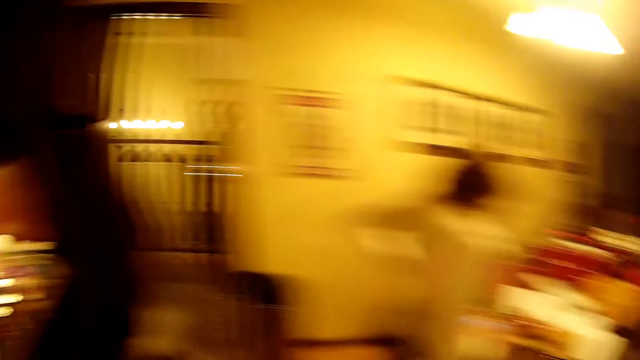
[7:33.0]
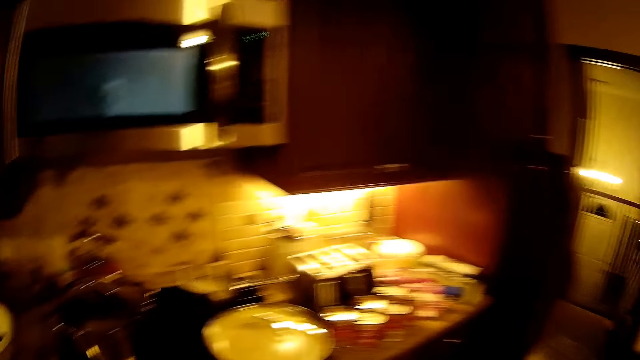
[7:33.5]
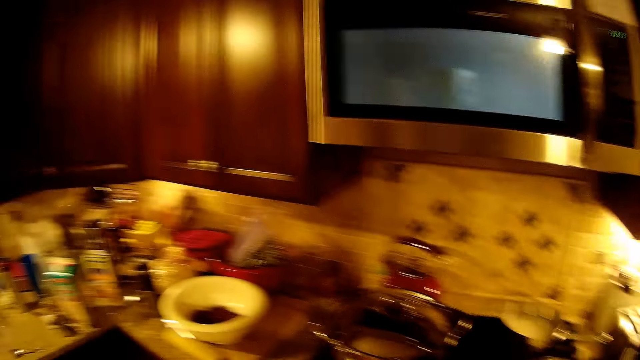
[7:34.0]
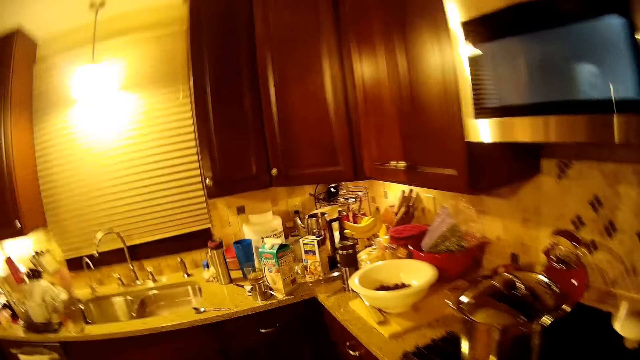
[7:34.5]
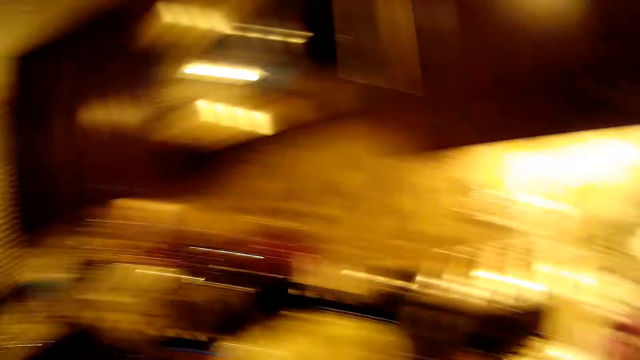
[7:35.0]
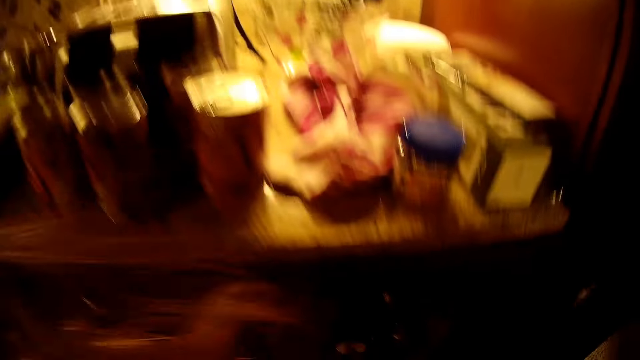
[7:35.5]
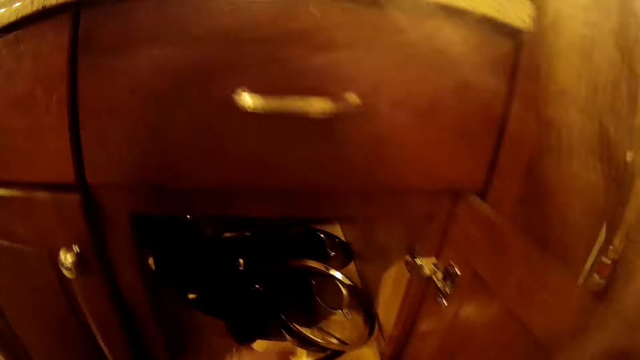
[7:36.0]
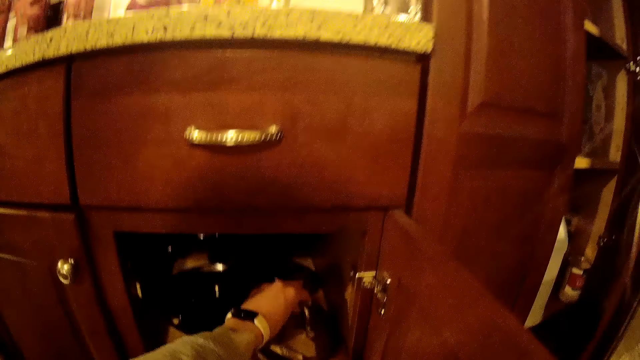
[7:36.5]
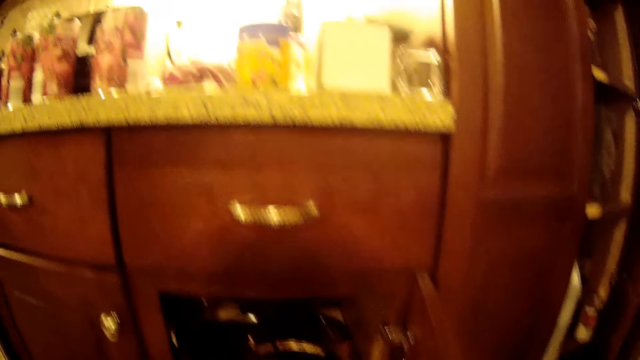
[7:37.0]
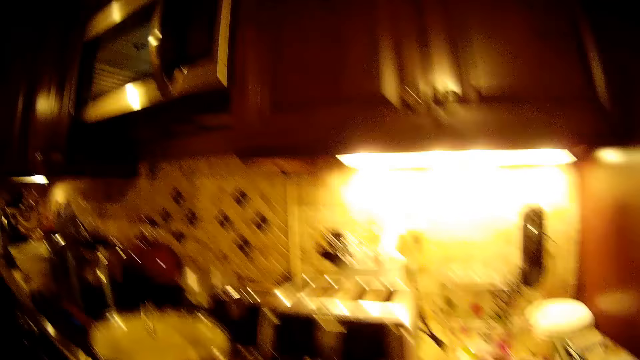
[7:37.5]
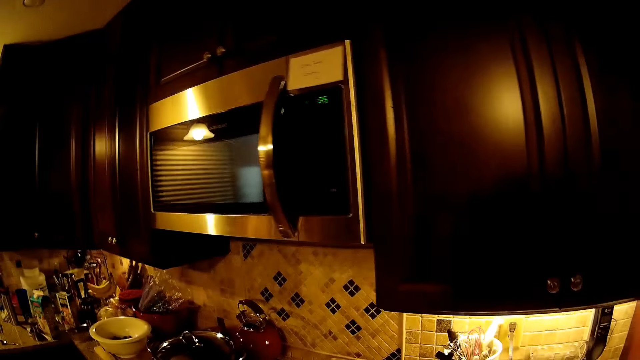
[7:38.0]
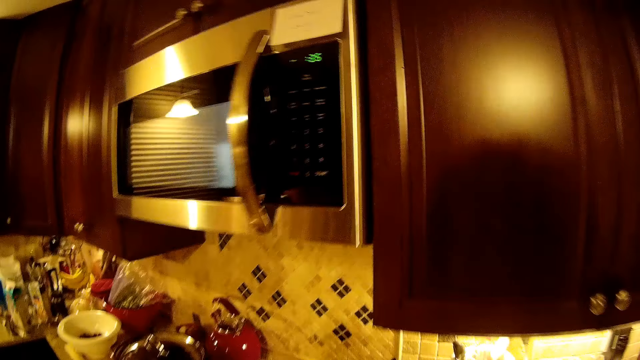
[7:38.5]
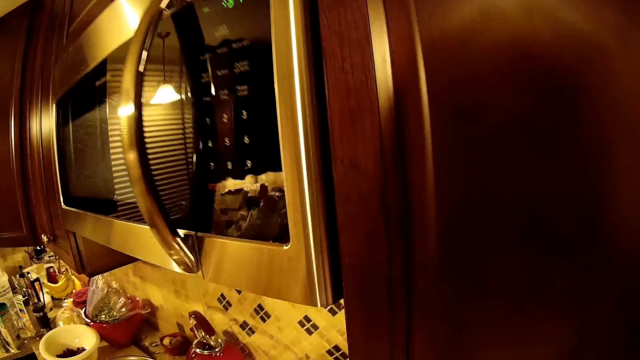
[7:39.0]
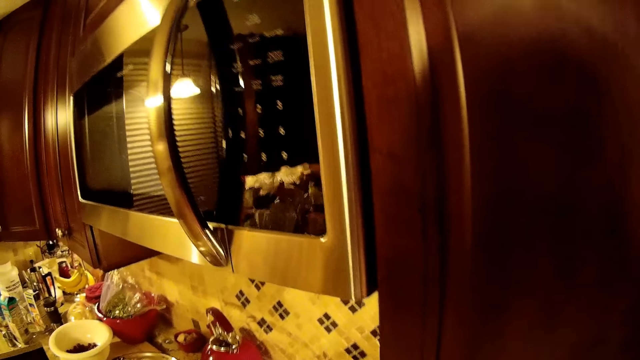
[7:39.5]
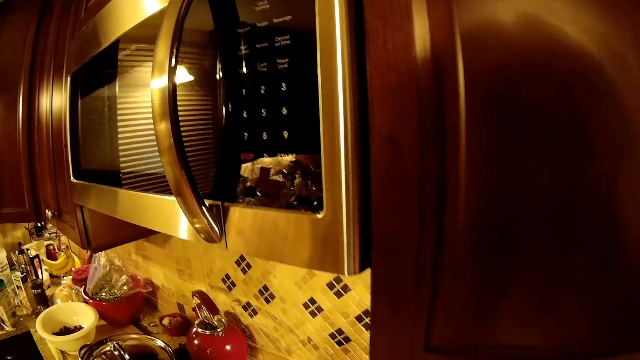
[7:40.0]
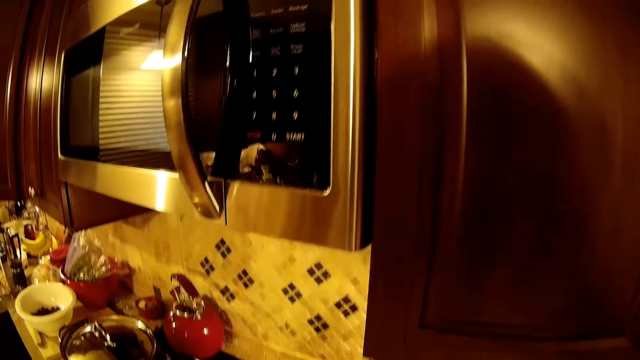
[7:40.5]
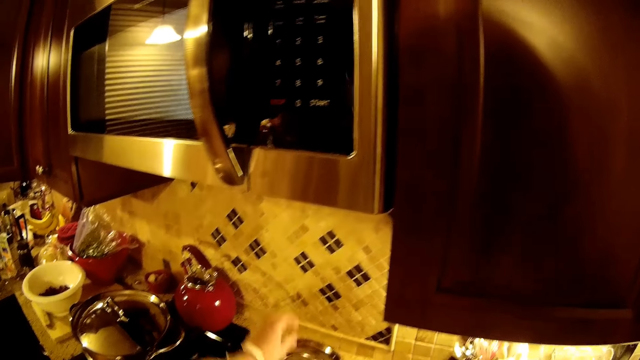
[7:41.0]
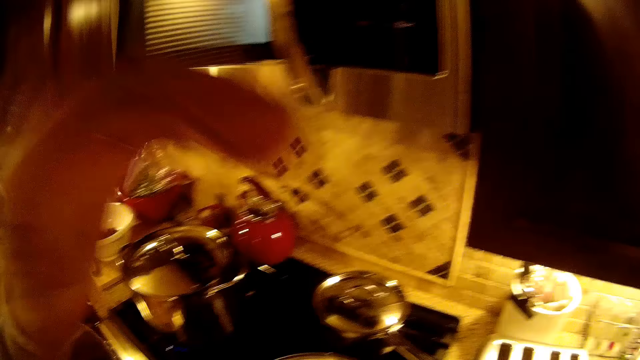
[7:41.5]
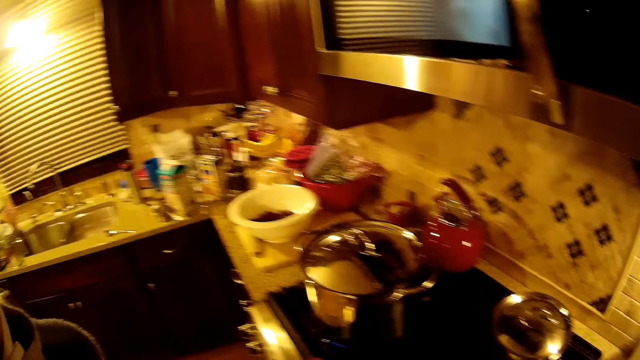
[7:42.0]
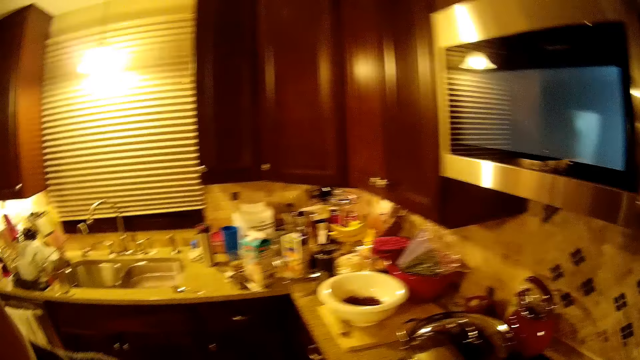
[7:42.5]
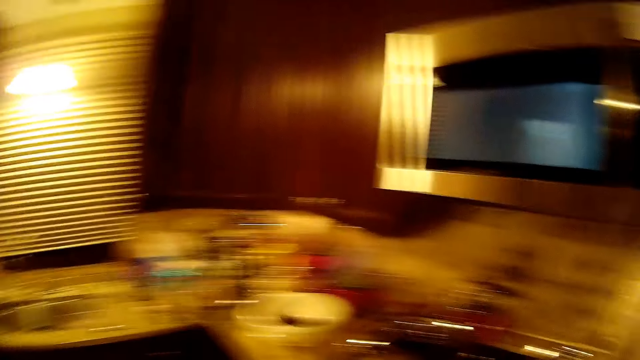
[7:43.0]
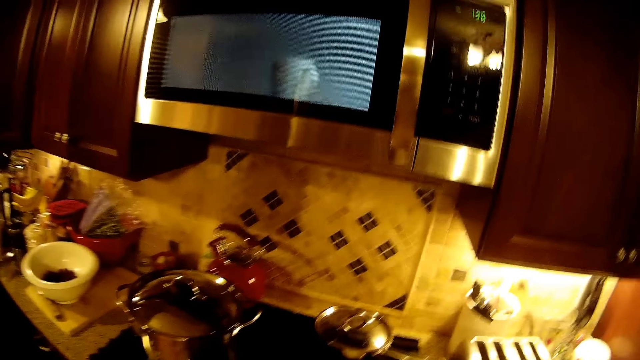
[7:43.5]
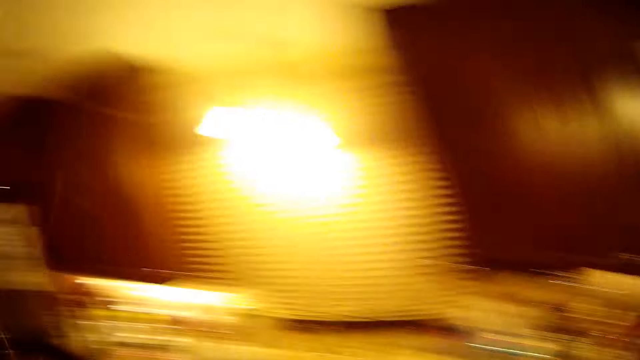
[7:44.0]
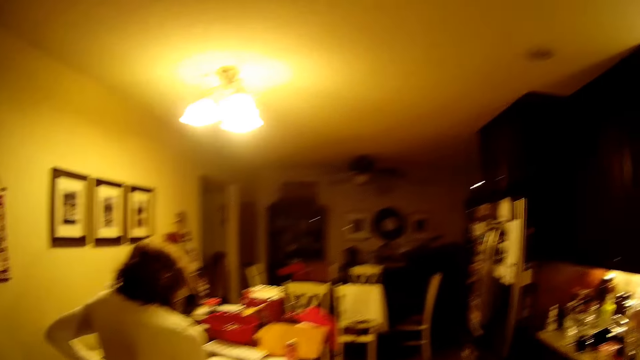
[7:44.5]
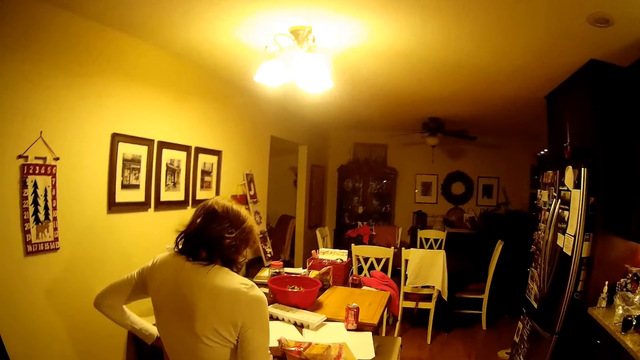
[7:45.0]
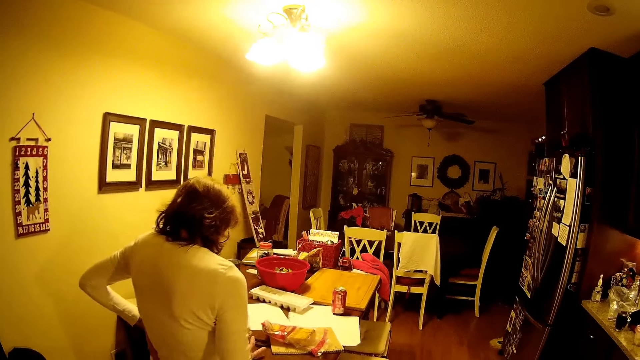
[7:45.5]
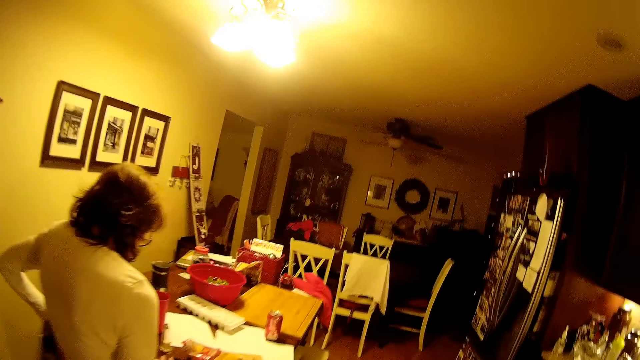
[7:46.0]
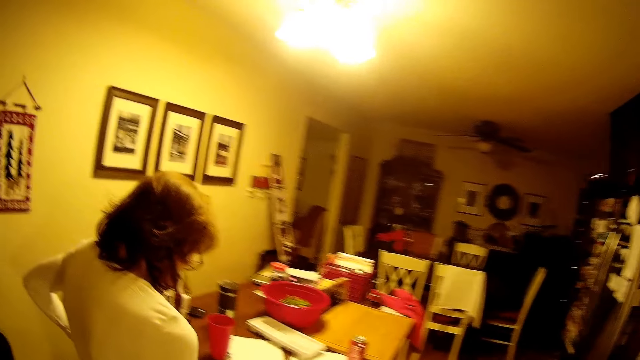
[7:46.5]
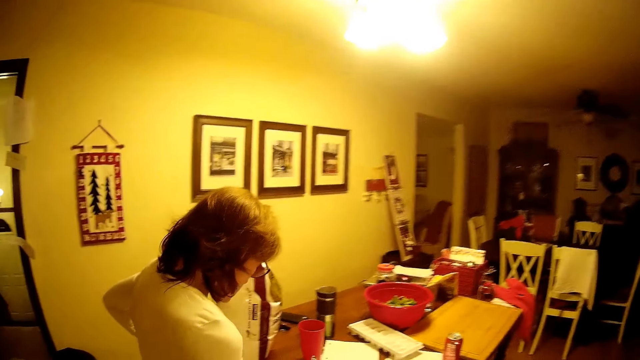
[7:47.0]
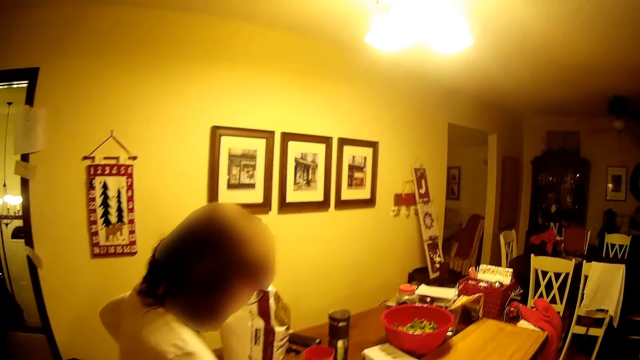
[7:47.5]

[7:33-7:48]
A woman stands. The camera wearer walks around. They open the cabinet. They pick up the cooking pot lid in the drawer. They look around. They stand on the floor. They lift the hand. They look around. The woman stands on the floor. The camera wearer walks on the floor.

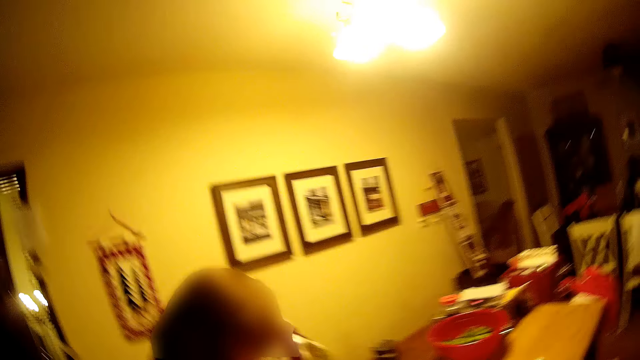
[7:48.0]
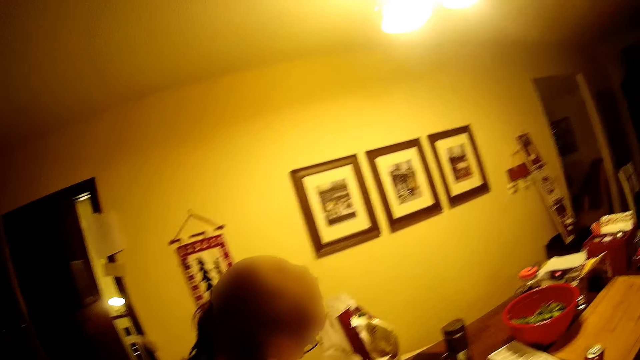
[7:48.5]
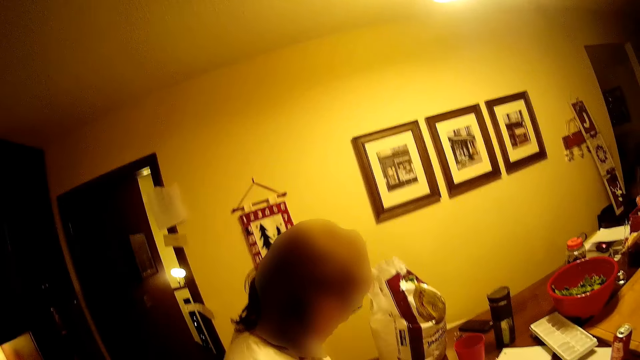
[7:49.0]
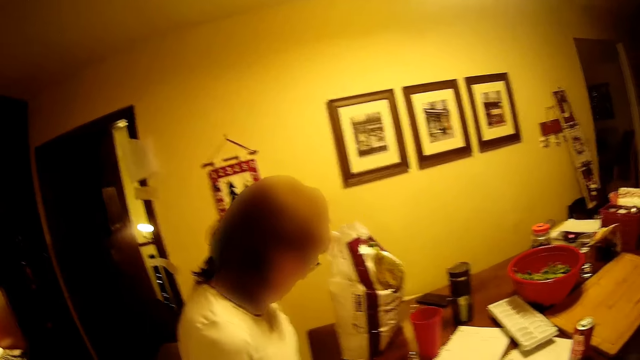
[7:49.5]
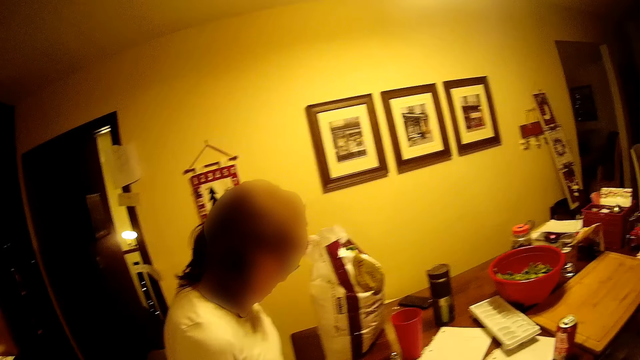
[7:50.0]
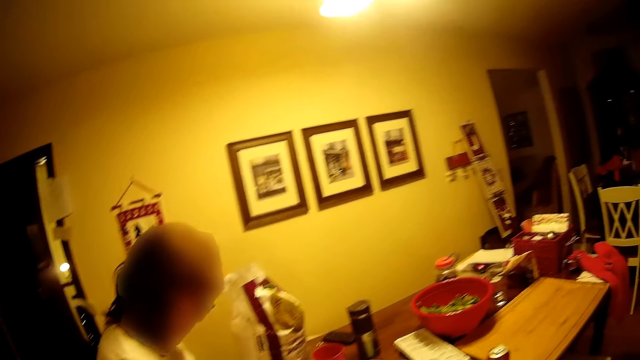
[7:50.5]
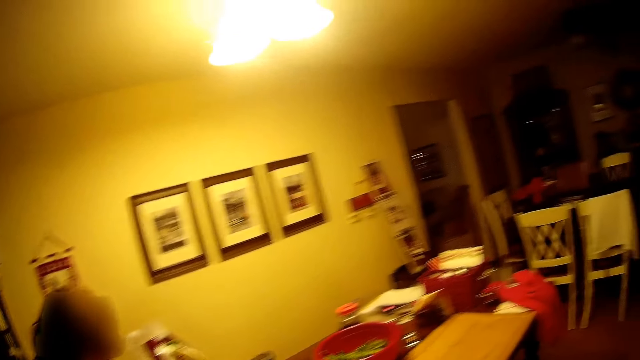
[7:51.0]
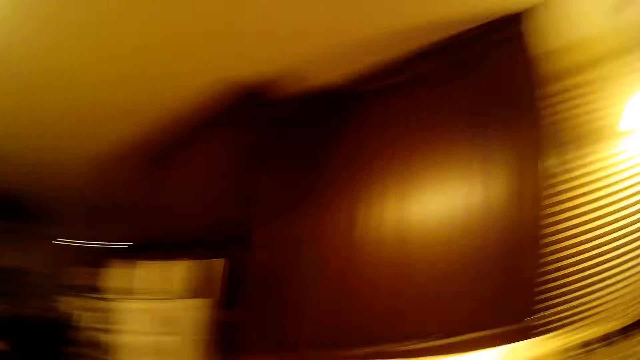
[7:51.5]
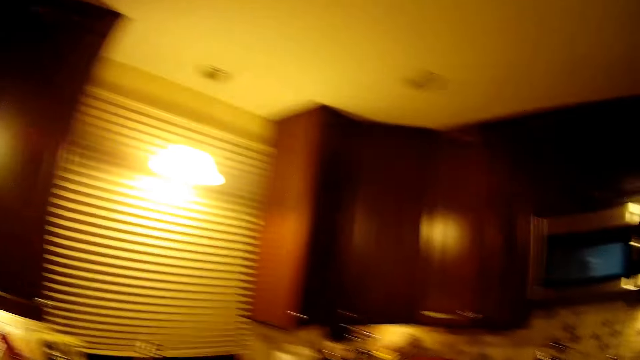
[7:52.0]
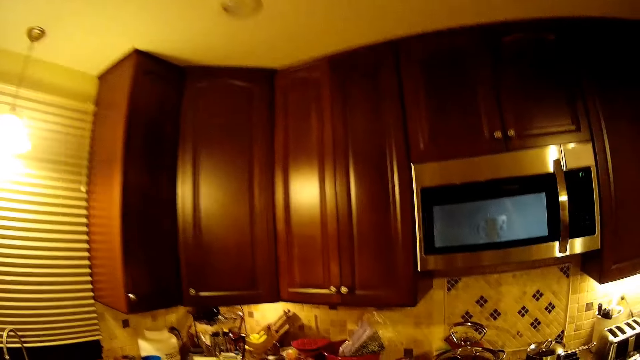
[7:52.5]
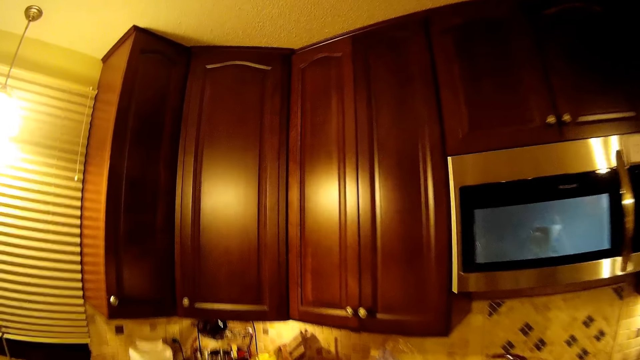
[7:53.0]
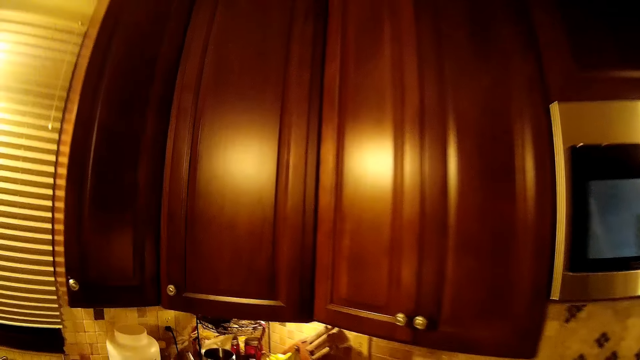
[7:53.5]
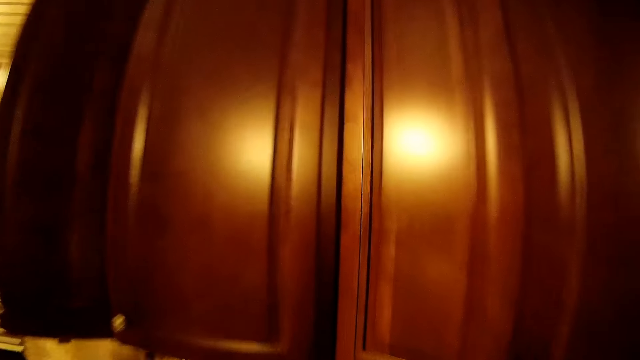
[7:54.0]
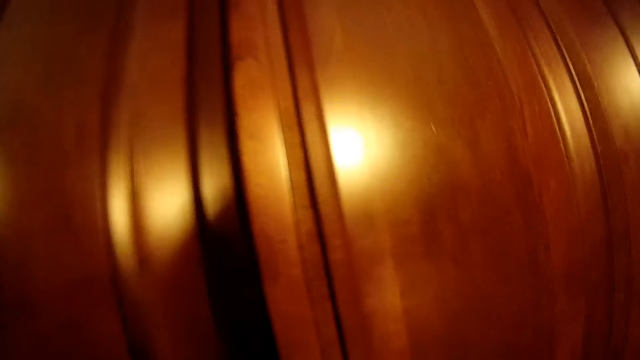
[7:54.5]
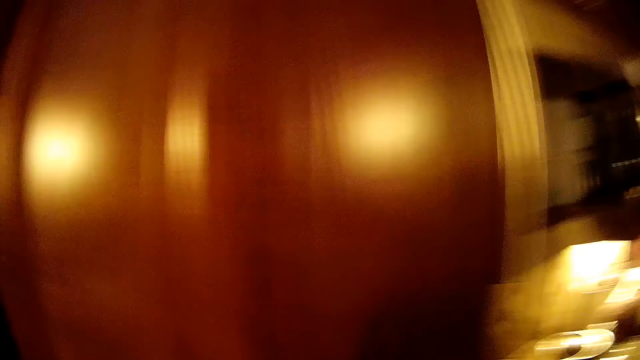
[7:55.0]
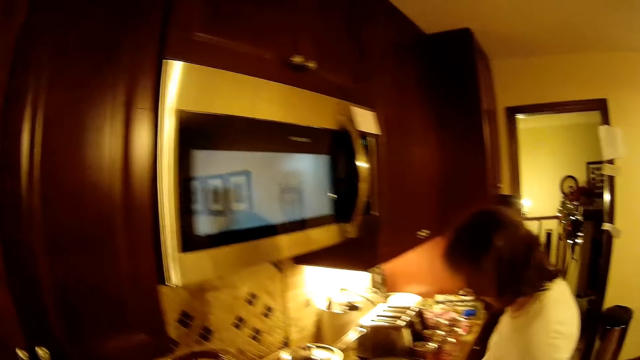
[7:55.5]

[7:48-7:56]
The camera wearer stands on the floor. They walk on the floor. A woman stands on the floor.
